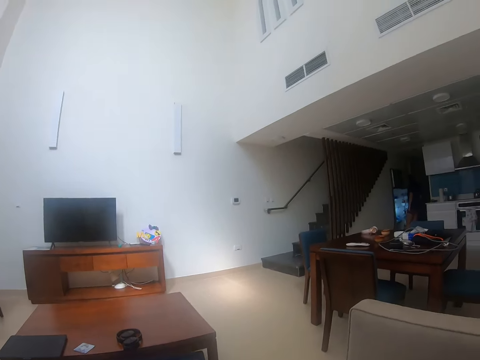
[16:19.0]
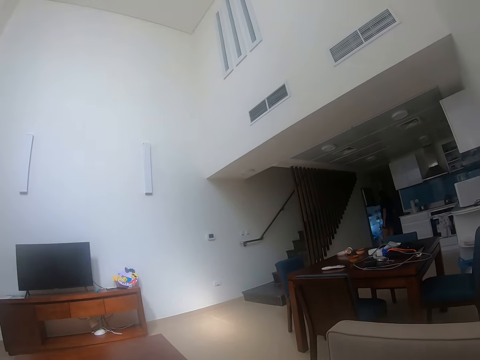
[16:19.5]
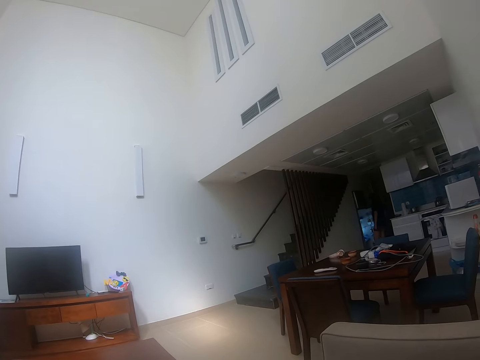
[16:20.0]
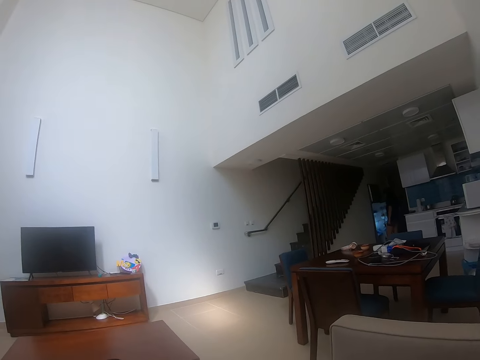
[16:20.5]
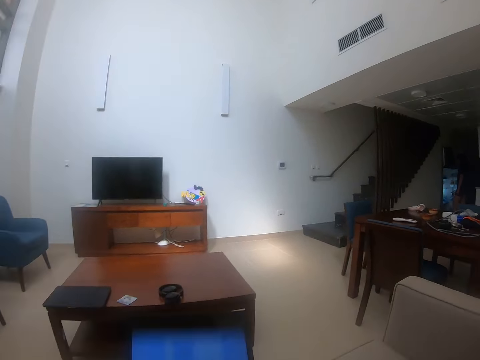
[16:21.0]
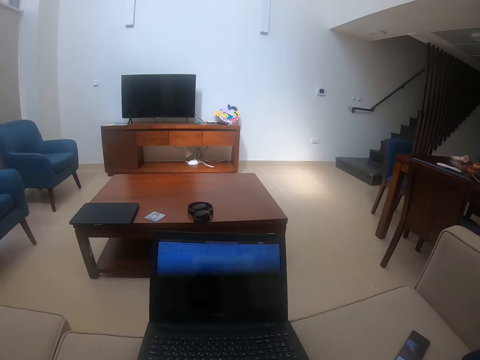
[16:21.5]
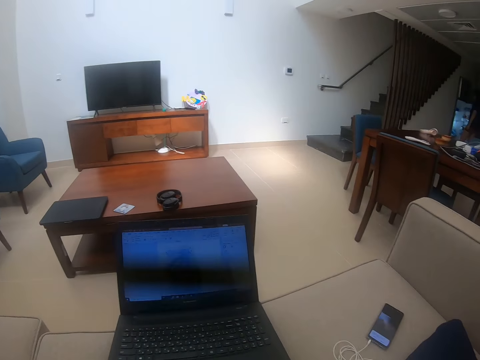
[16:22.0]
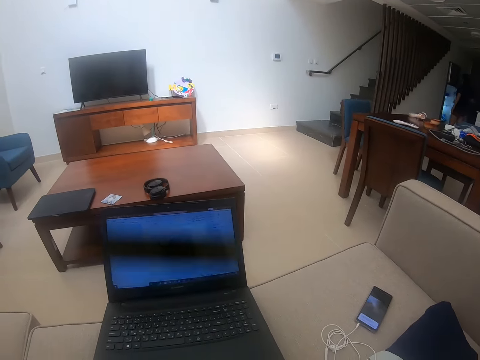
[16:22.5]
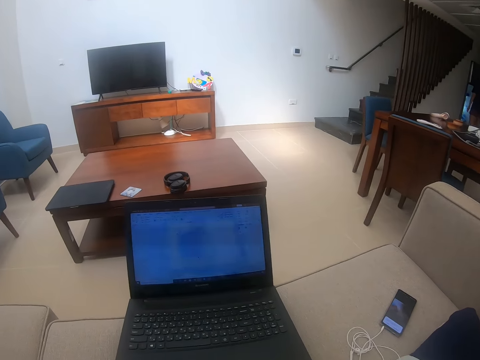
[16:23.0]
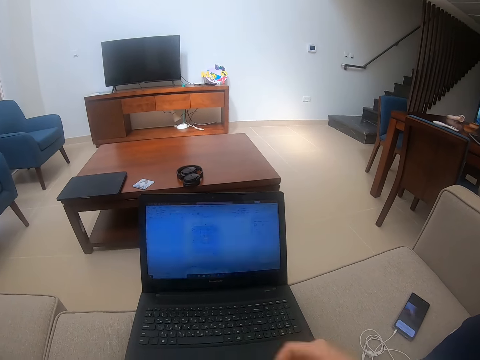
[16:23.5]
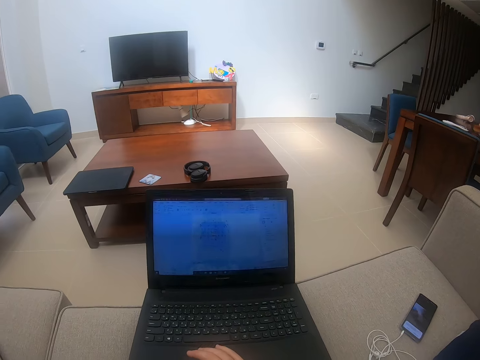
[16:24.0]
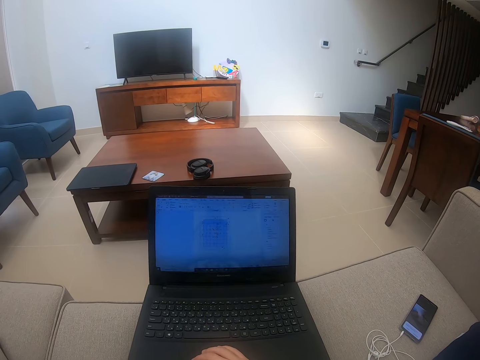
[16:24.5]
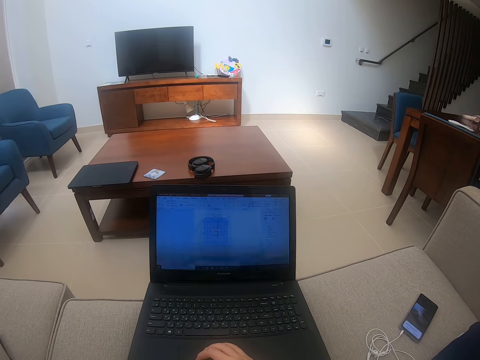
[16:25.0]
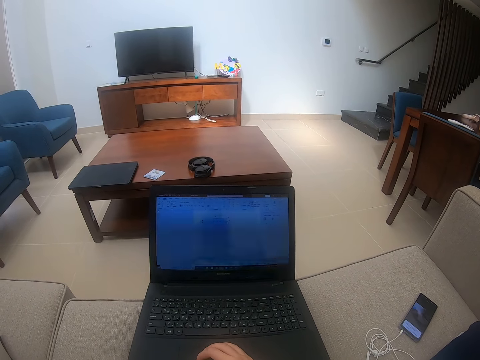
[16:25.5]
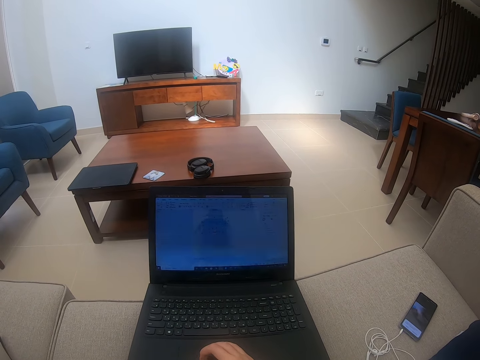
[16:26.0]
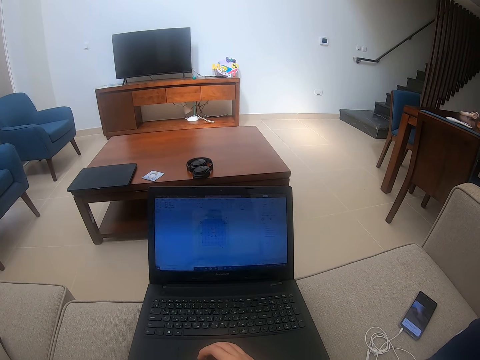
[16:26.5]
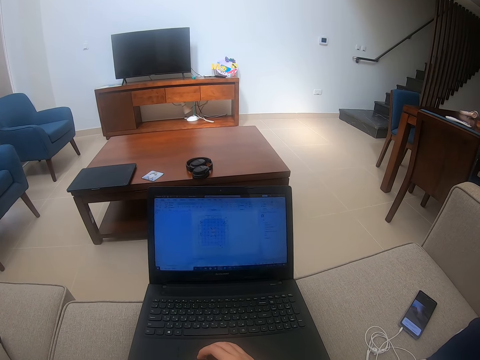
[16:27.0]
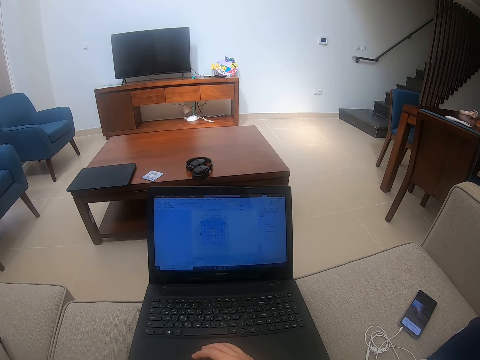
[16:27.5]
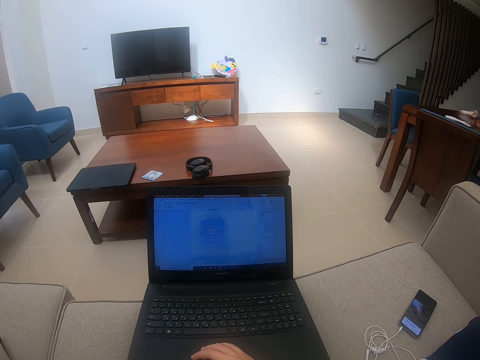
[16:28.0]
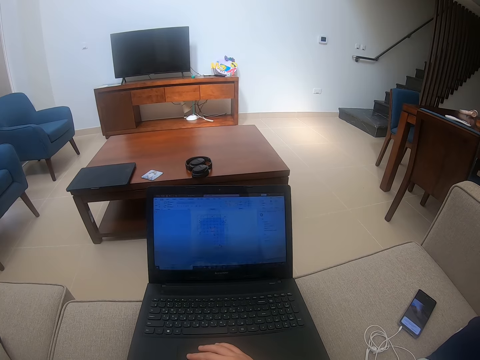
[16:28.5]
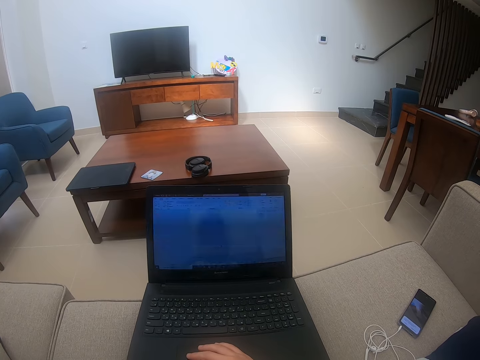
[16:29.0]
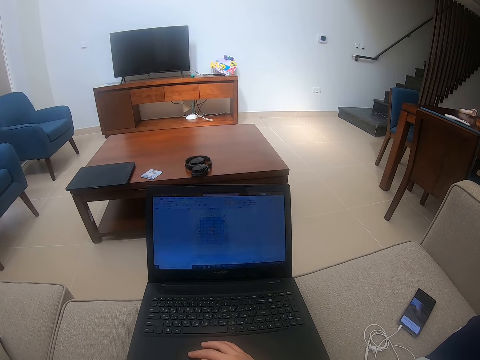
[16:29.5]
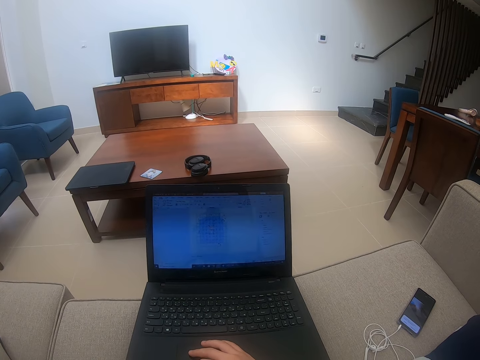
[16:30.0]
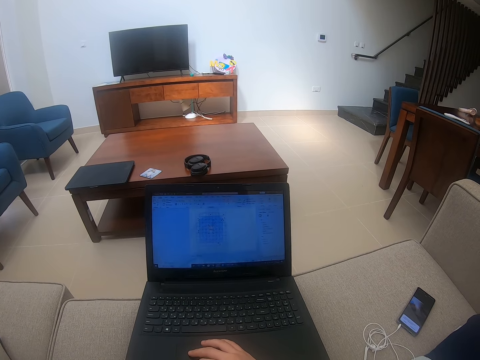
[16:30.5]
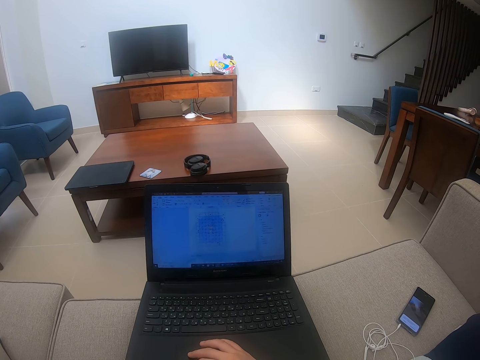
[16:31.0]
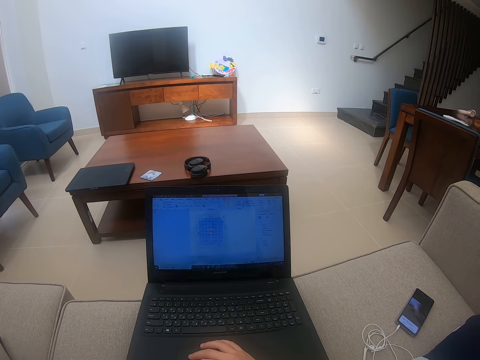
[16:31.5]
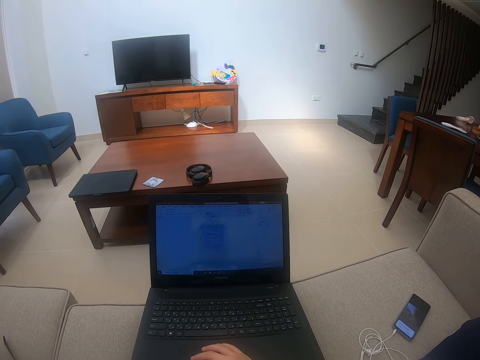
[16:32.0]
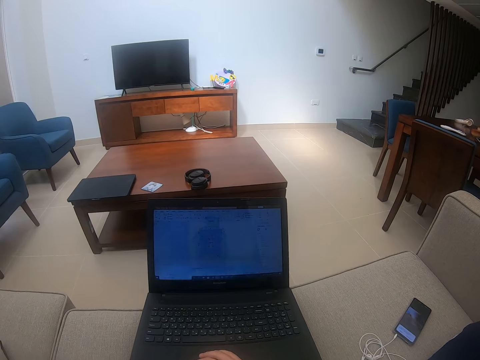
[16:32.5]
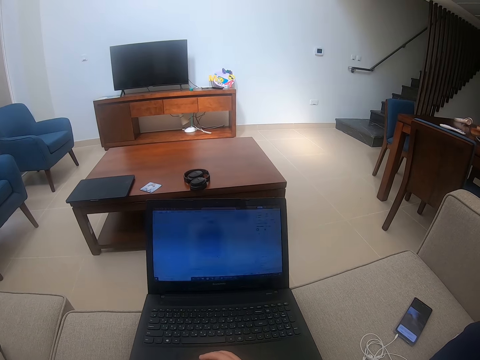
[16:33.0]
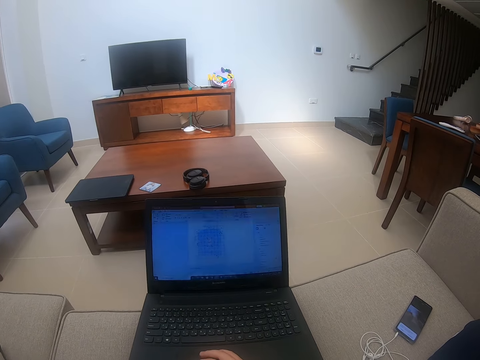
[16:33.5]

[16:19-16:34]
The camera wearer scrolls on the laptop.

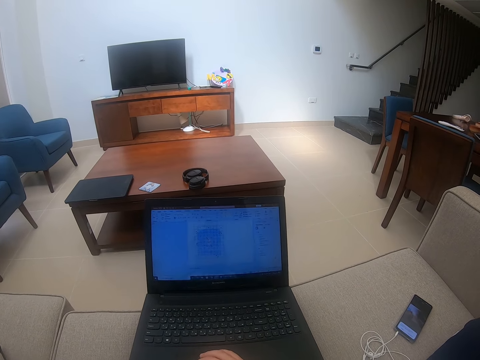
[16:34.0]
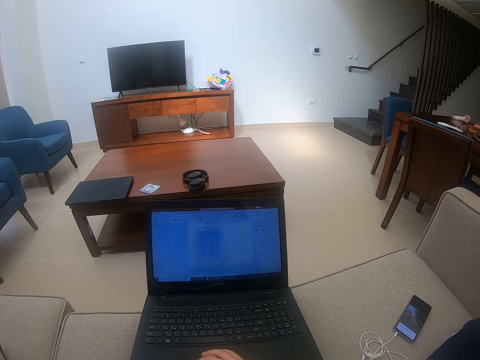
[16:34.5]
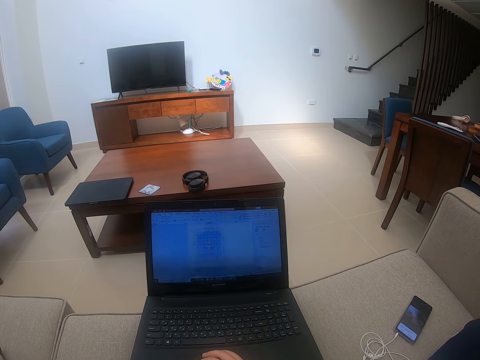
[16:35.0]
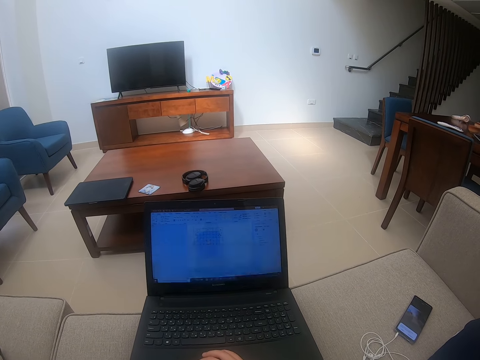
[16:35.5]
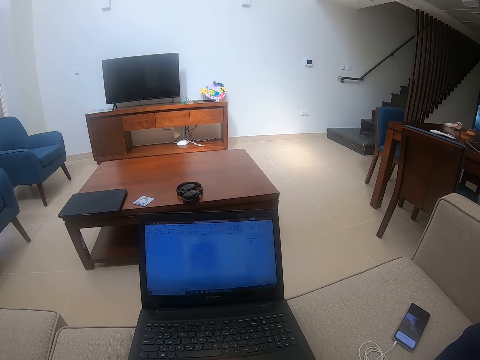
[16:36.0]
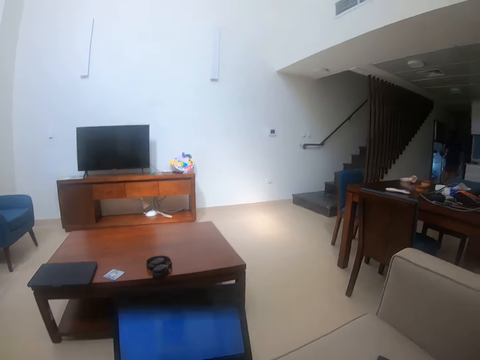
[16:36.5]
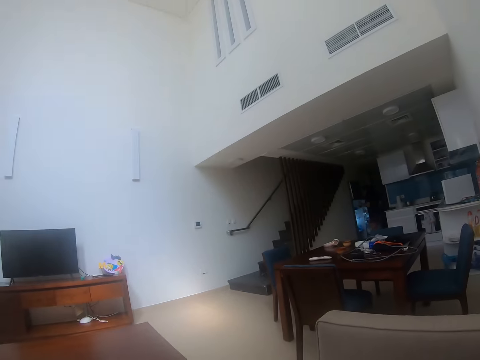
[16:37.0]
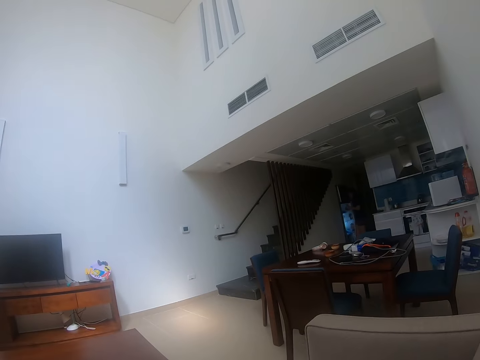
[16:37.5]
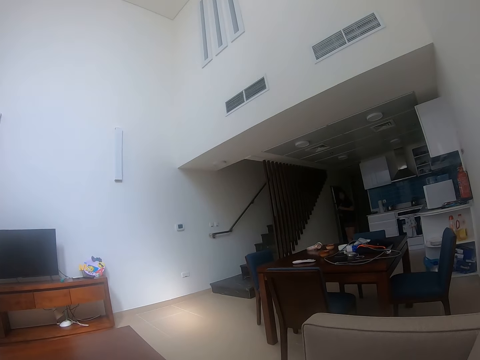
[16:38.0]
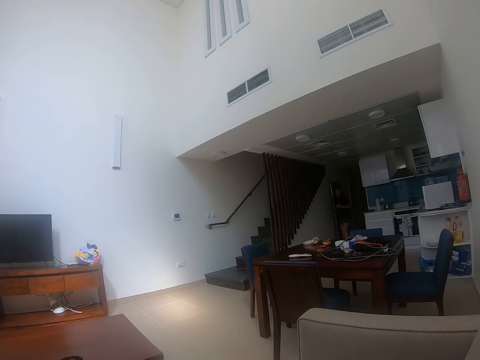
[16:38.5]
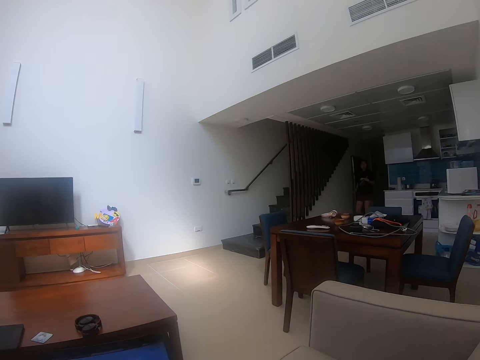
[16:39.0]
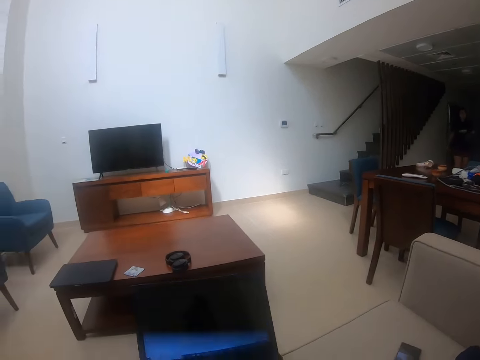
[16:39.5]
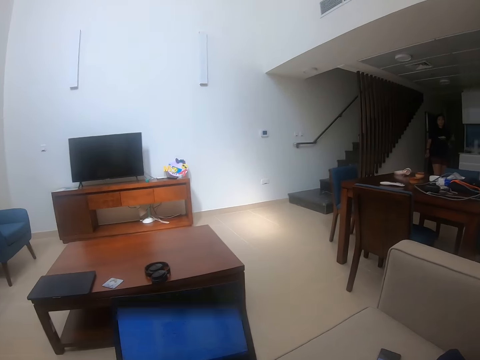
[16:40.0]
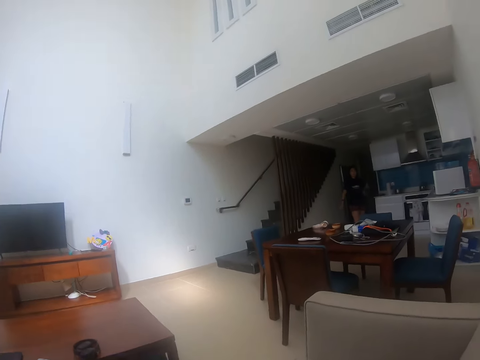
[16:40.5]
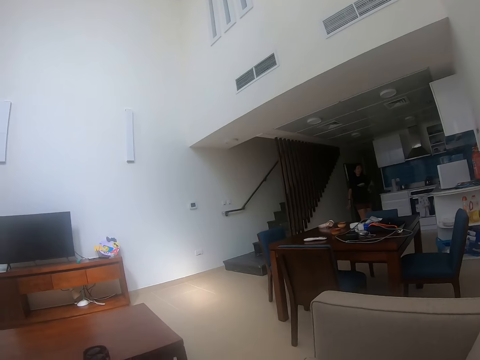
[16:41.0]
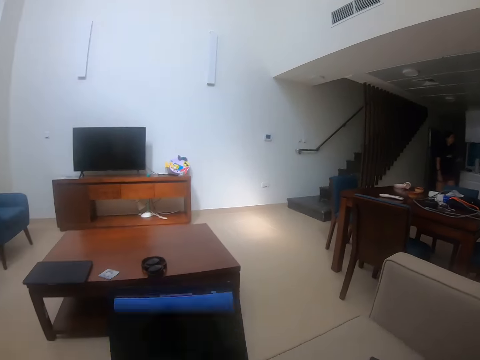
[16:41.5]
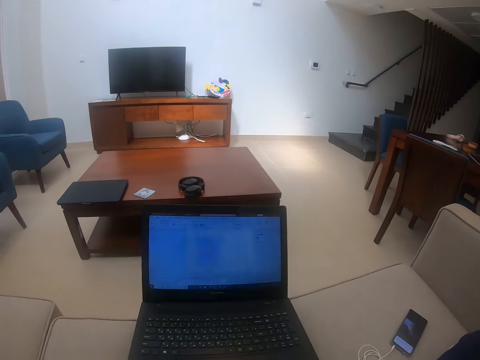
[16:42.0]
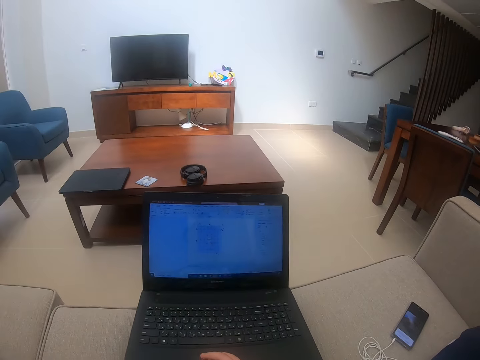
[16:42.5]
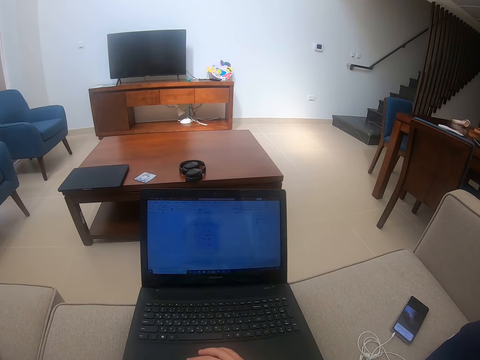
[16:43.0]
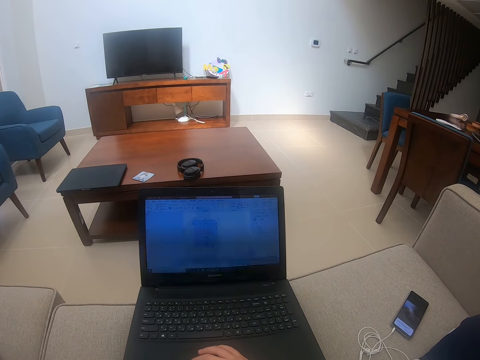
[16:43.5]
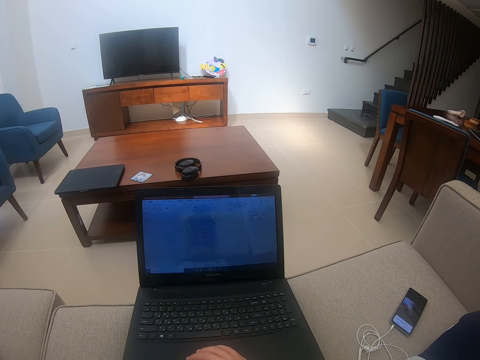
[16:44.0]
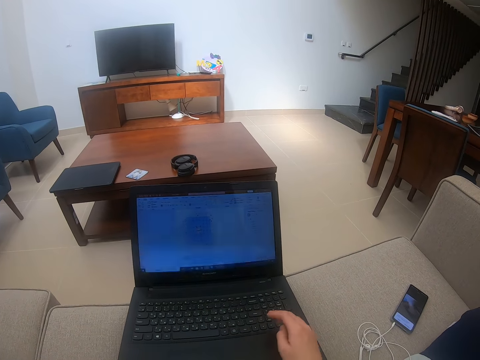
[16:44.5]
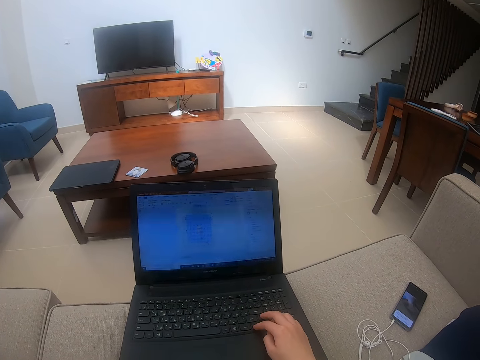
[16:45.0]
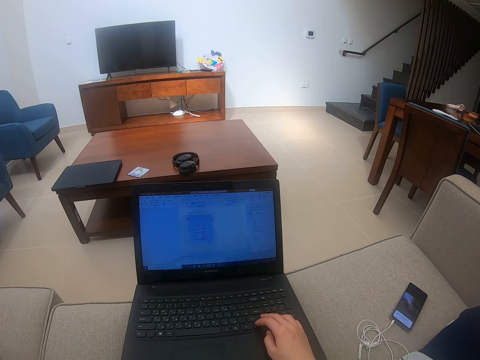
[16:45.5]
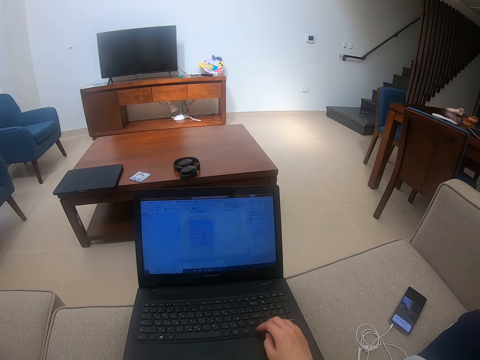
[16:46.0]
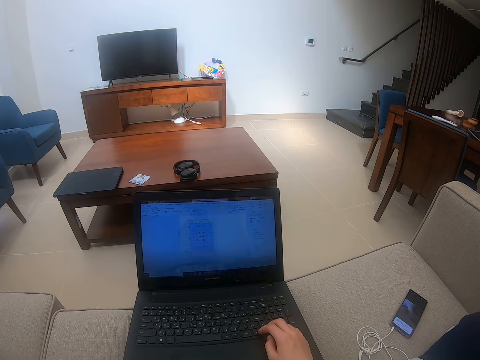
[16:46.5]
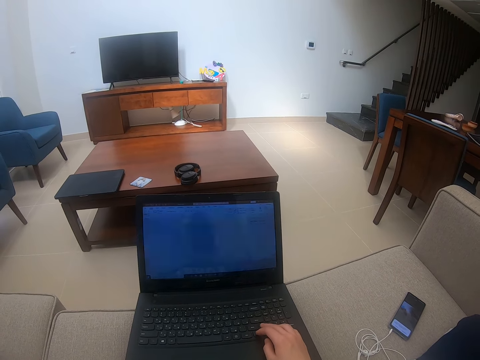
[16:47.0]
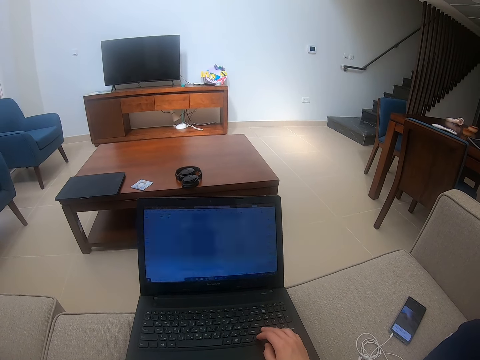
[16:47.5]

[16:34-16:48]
The camera wearer watches the background.
